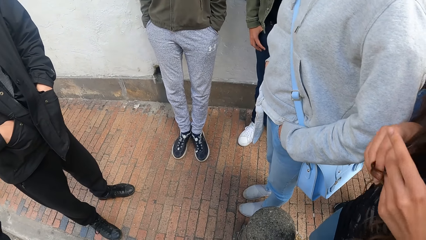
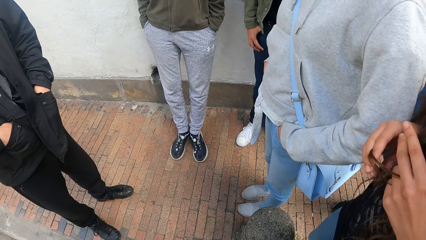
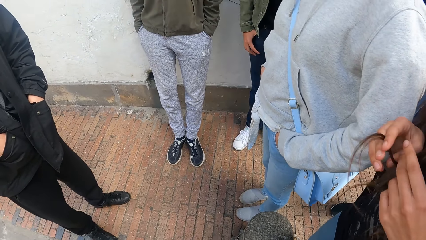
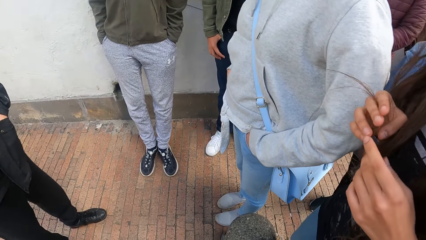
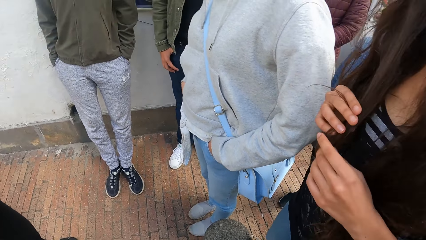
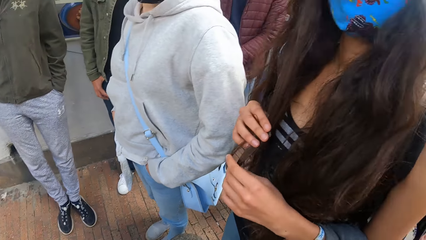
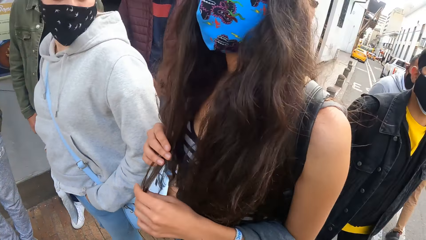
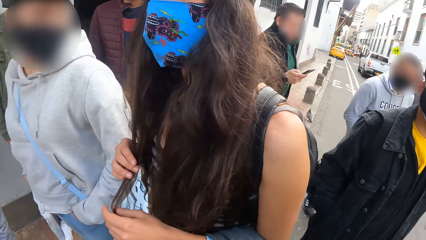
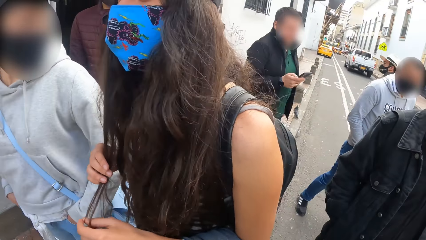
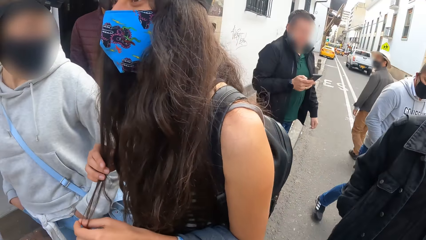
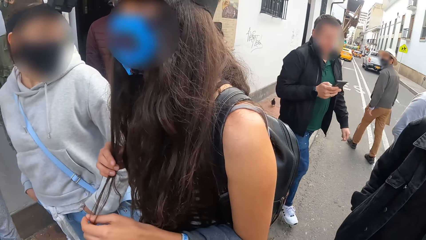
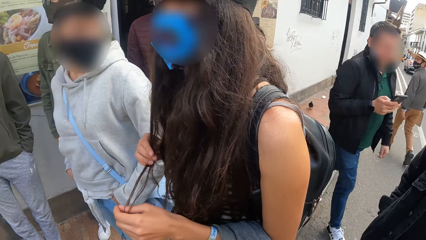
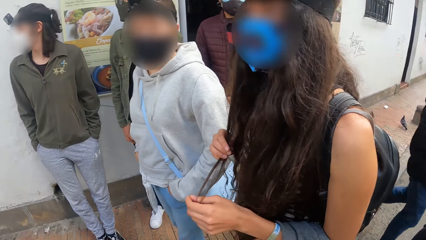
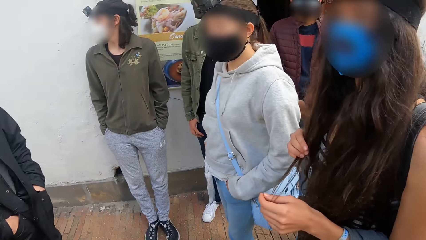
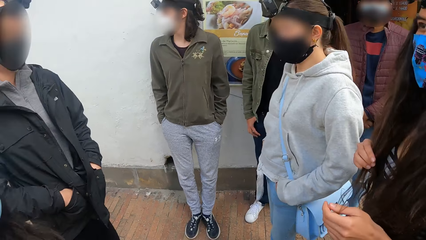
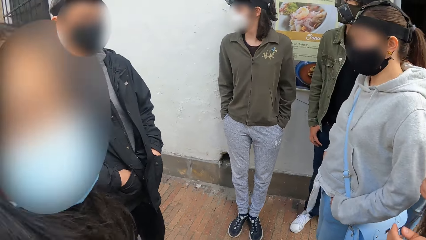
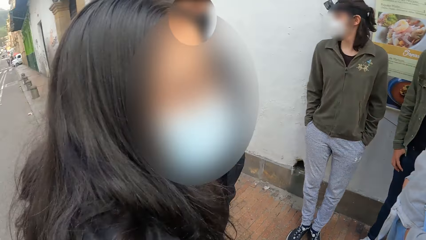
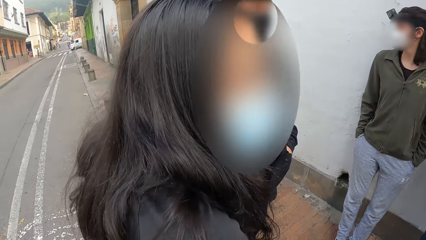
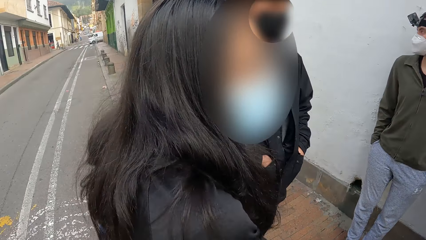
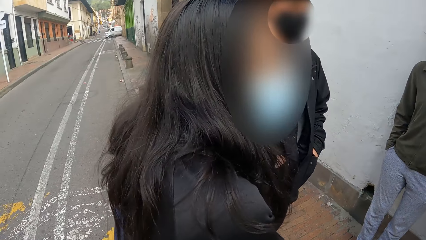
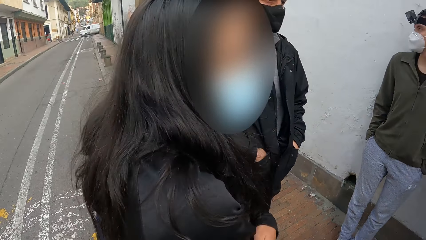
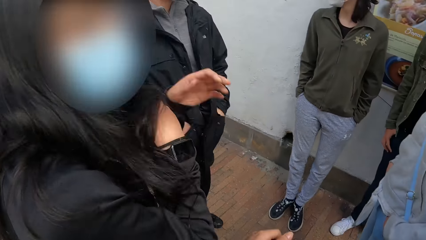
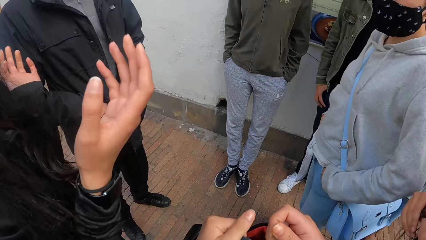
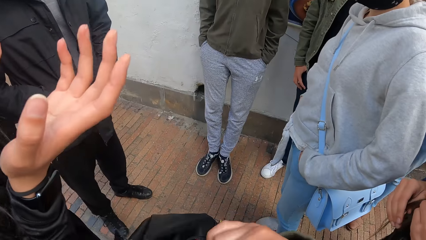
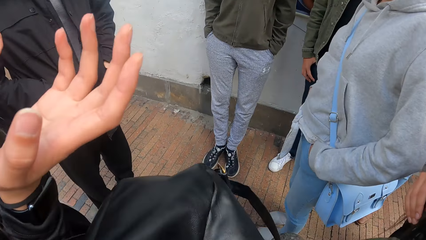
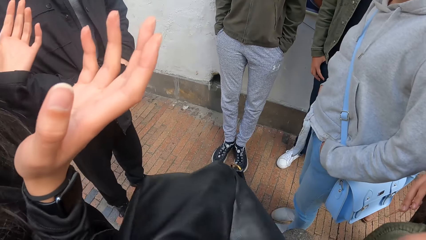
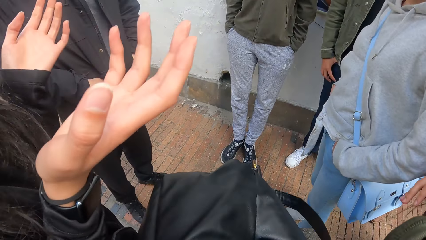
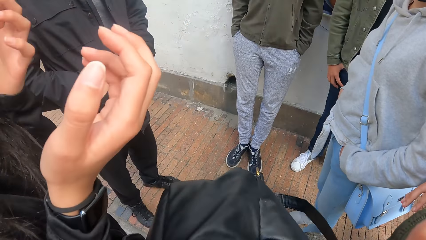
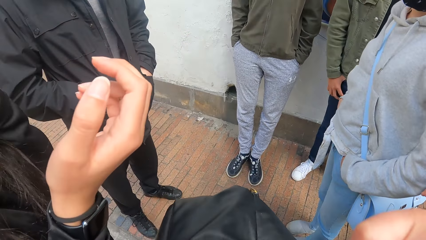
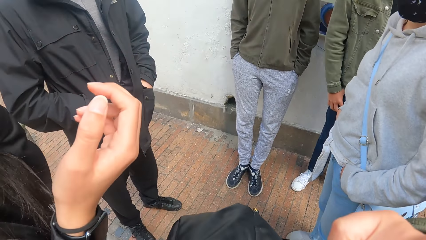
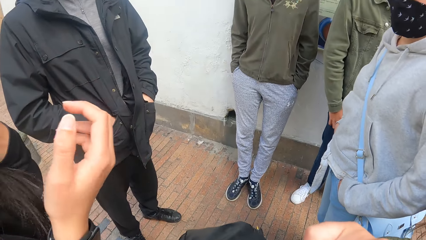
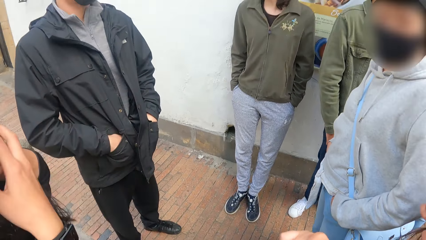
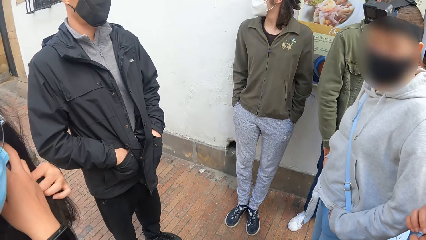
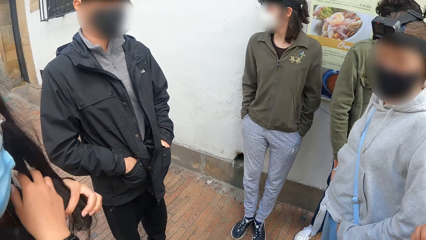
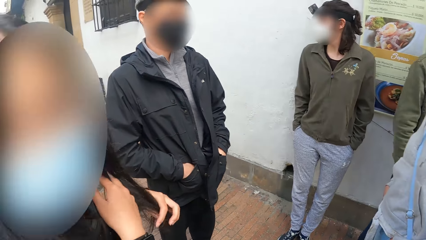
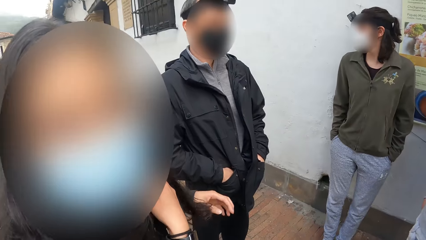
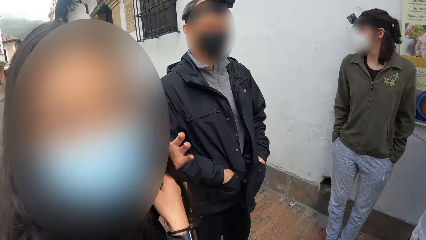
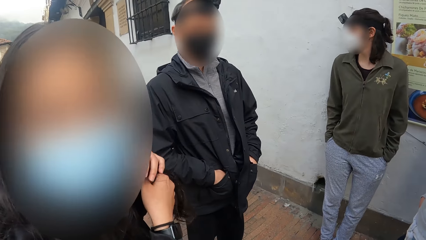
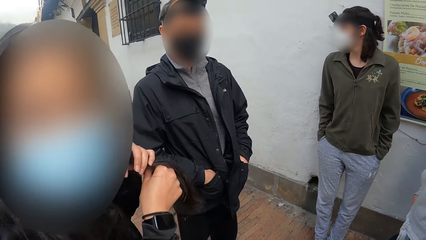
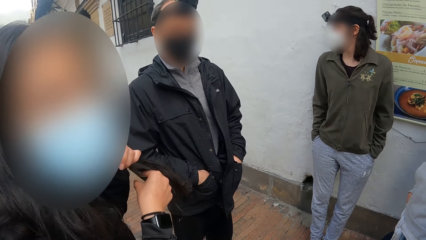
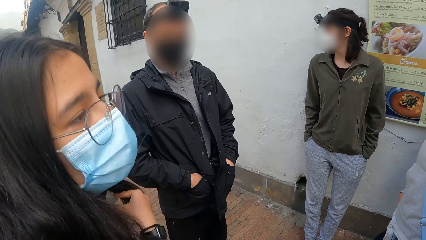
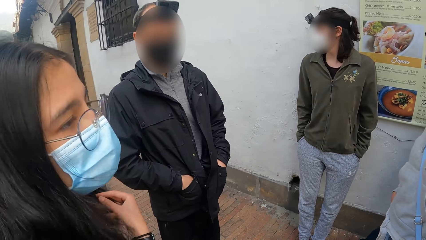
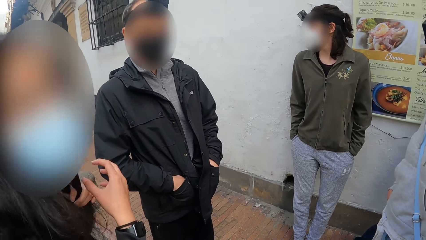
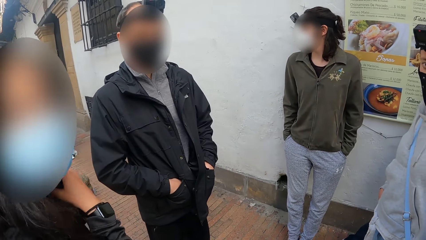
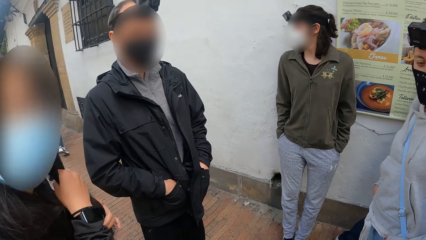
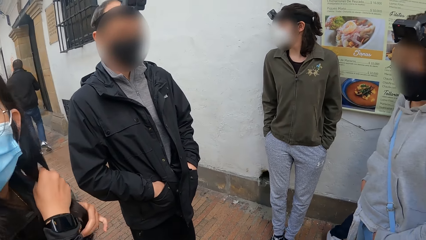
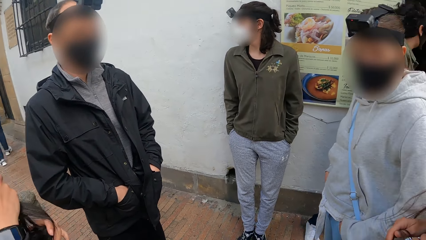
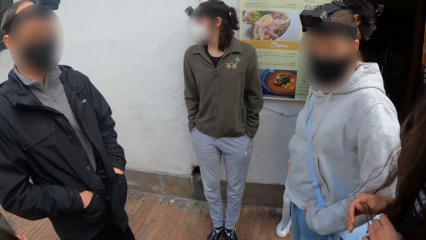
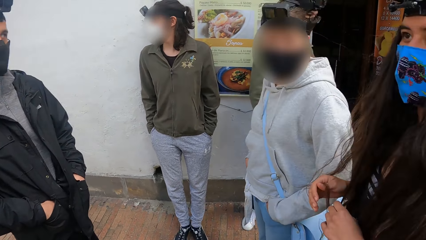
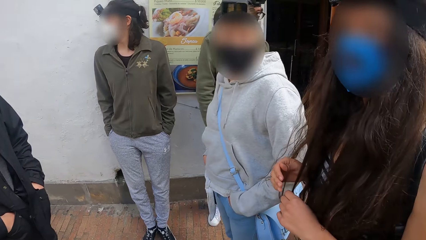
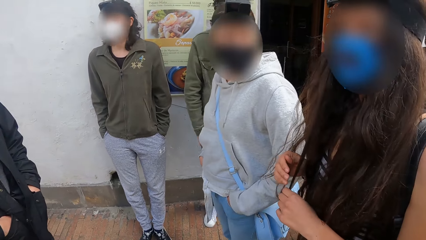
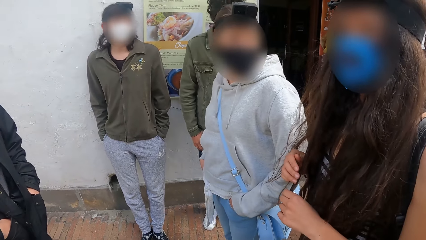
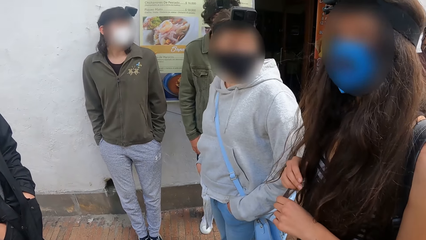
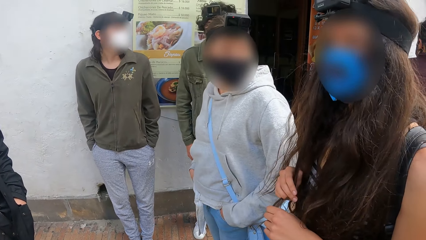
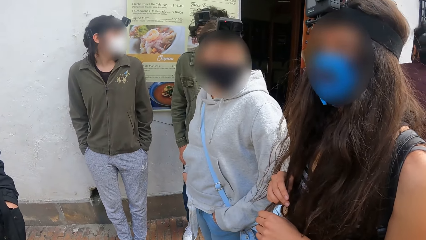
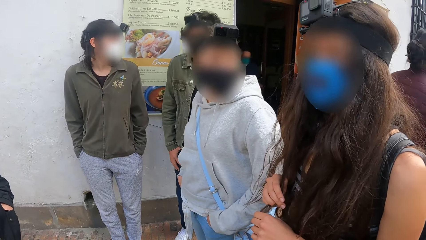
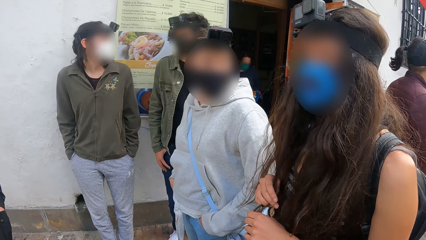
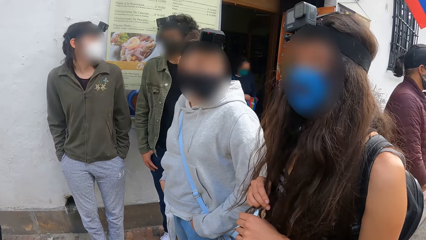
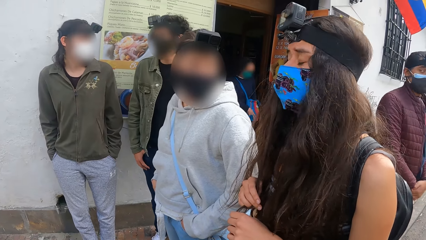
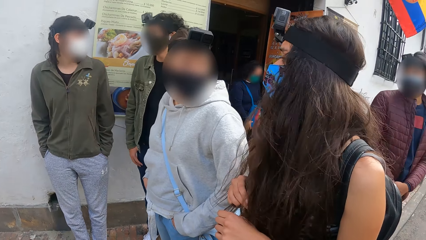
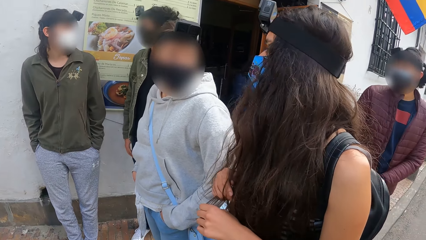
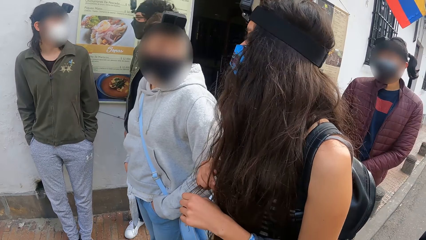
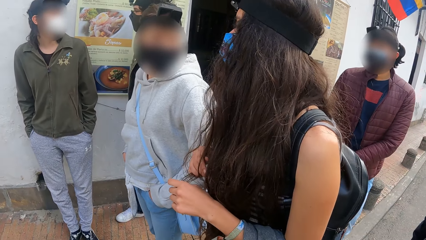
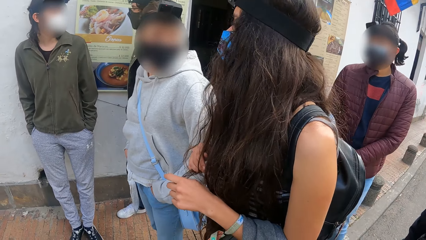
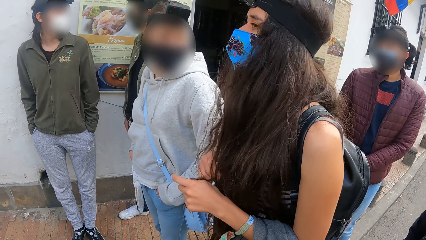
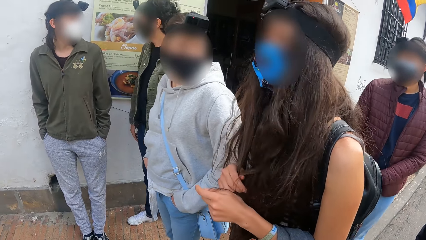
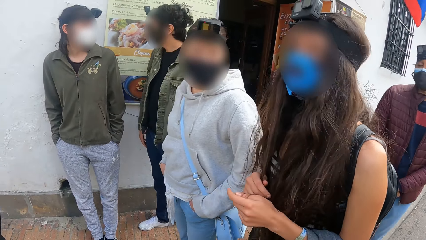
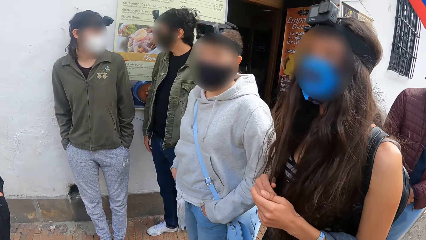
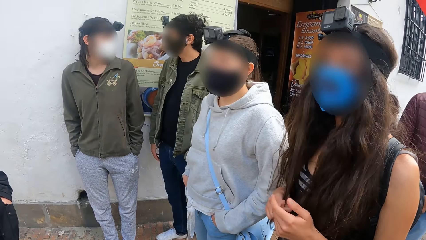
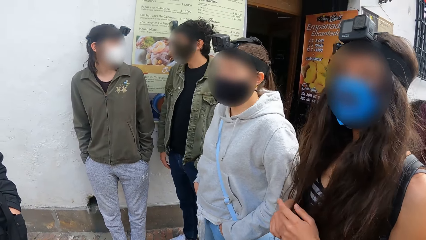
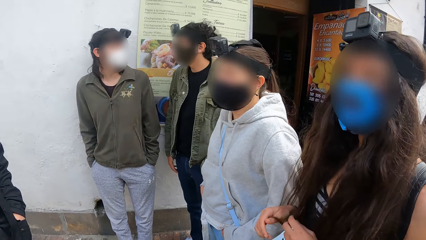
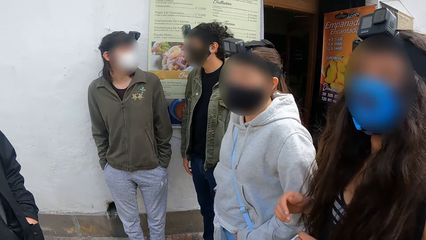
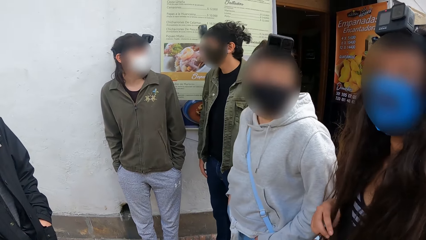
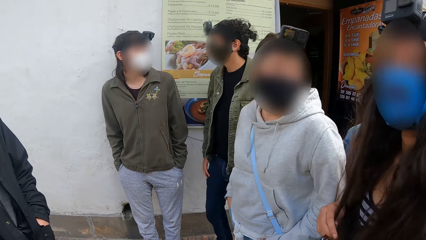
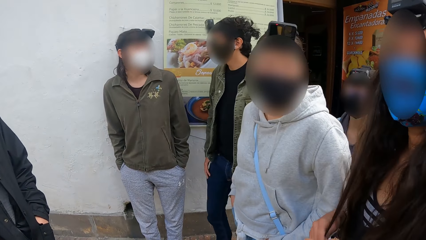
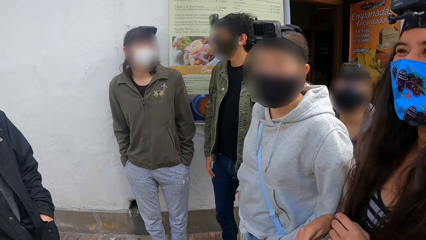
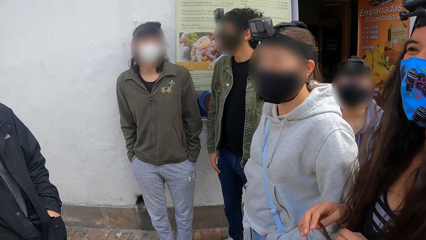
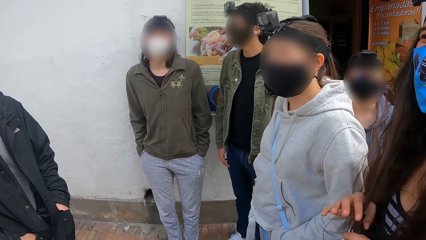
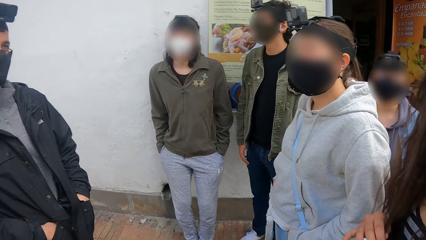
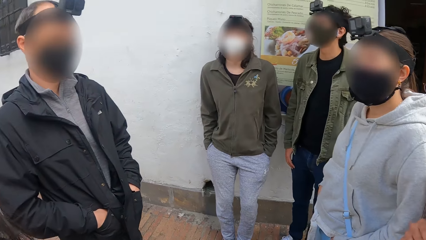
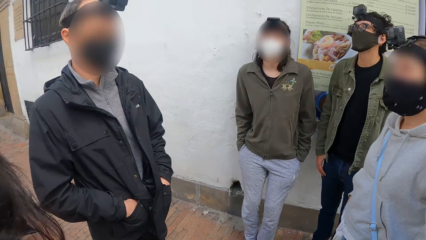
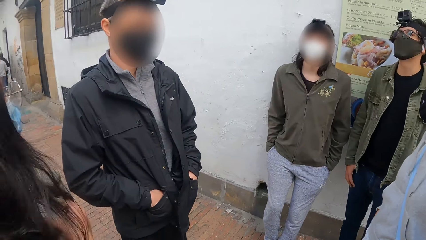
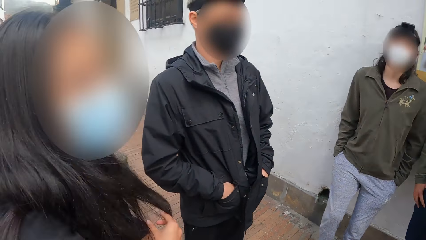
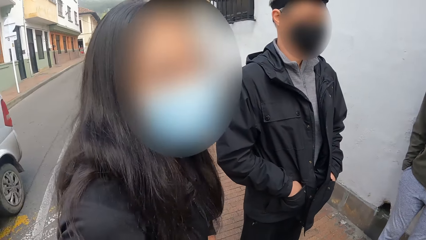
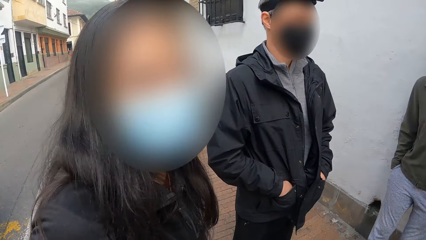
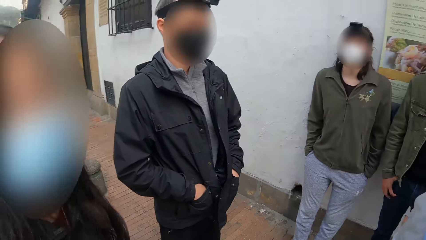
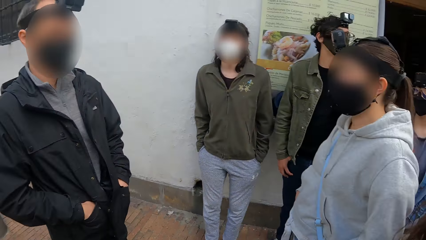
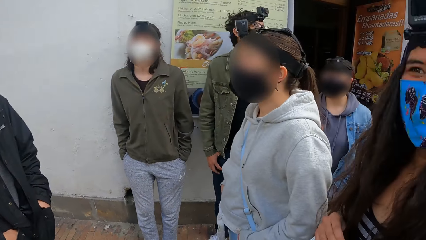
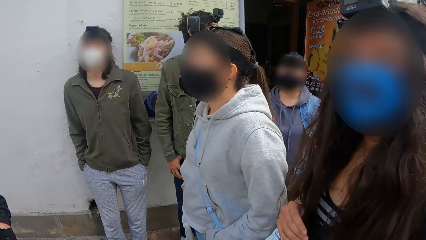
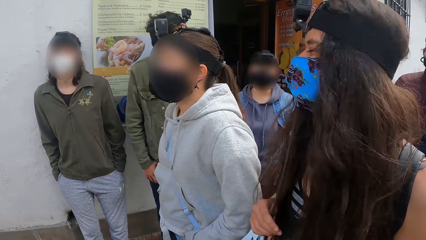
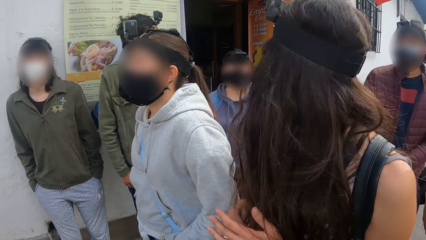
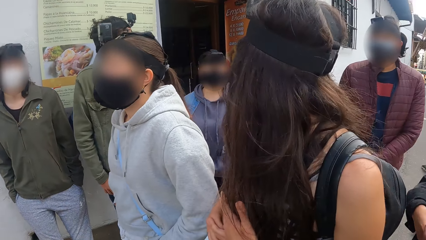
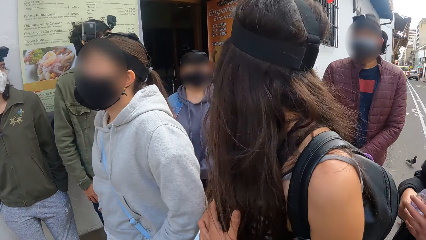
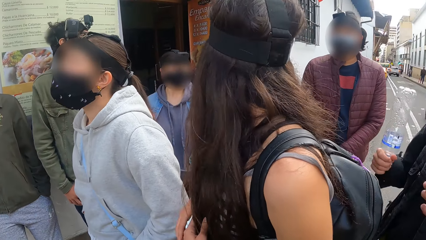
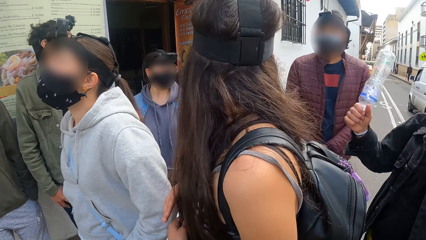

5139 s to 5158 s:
The woman brushes her hair with both hands. The camera wearer looks around. A car drives past the camera wearer.
